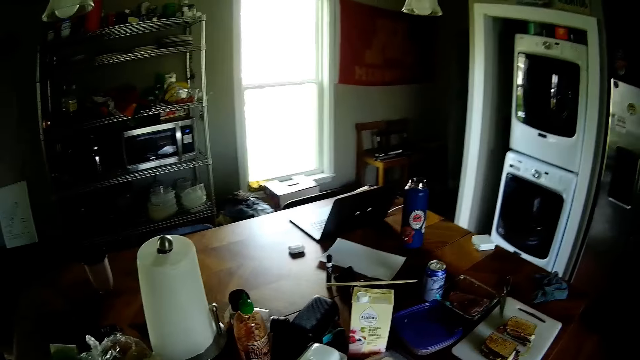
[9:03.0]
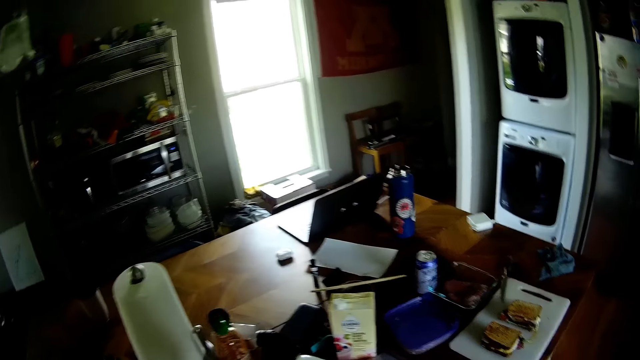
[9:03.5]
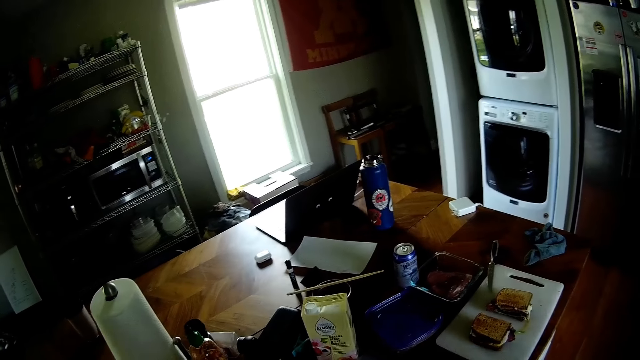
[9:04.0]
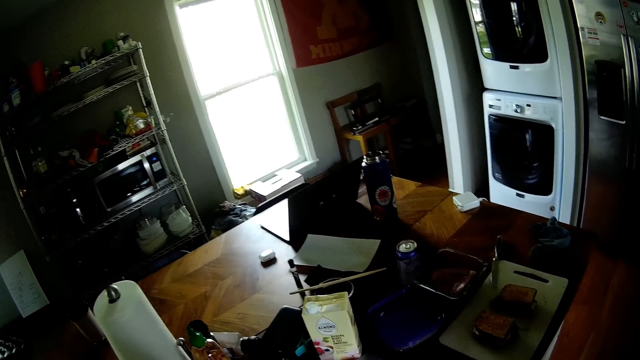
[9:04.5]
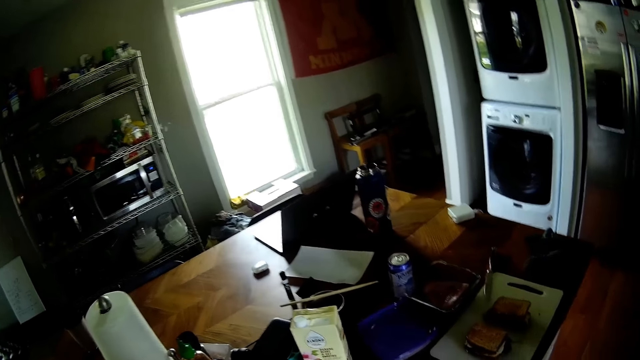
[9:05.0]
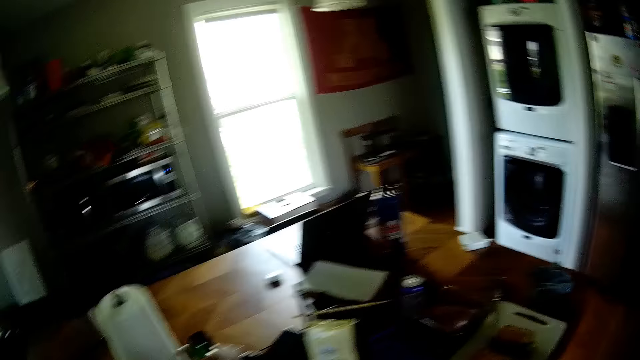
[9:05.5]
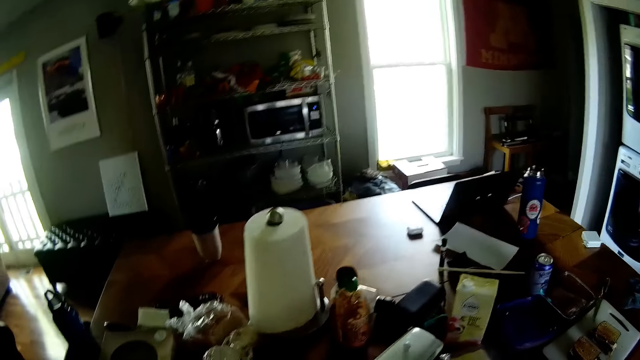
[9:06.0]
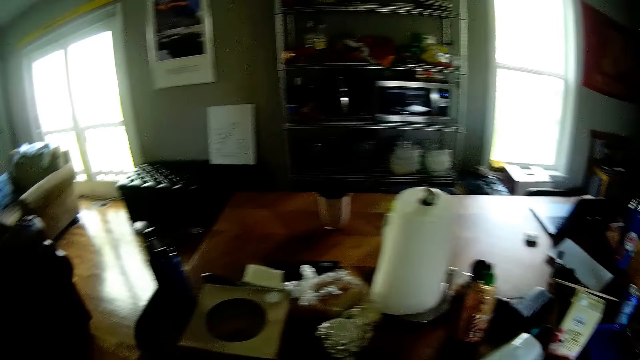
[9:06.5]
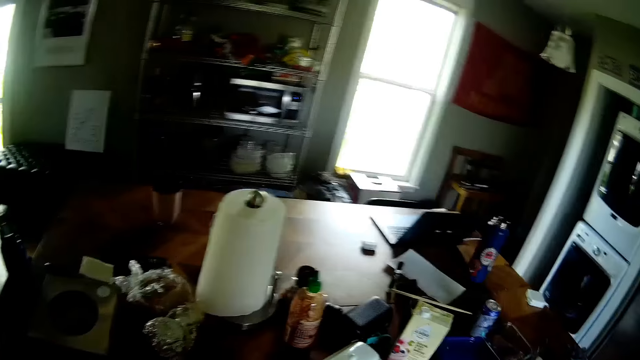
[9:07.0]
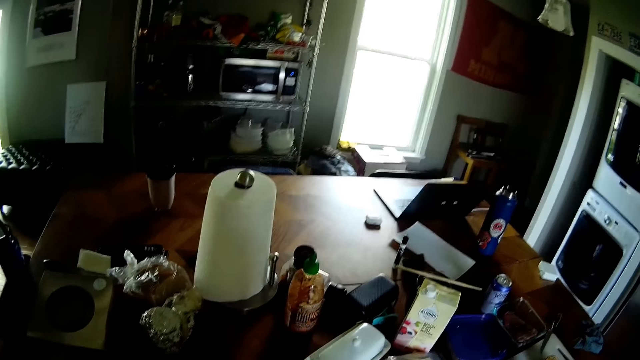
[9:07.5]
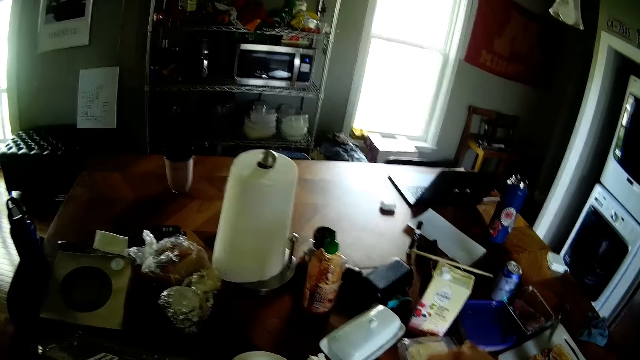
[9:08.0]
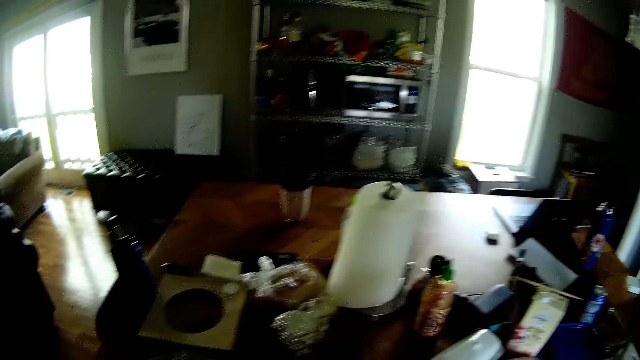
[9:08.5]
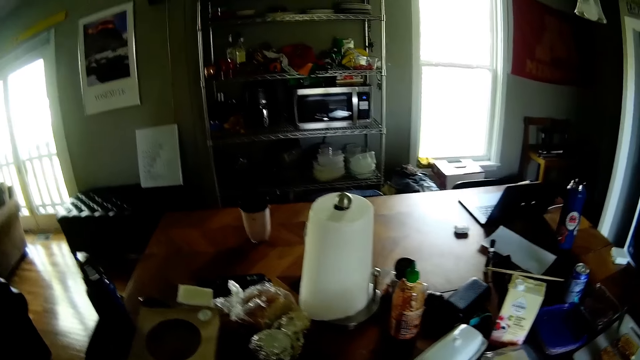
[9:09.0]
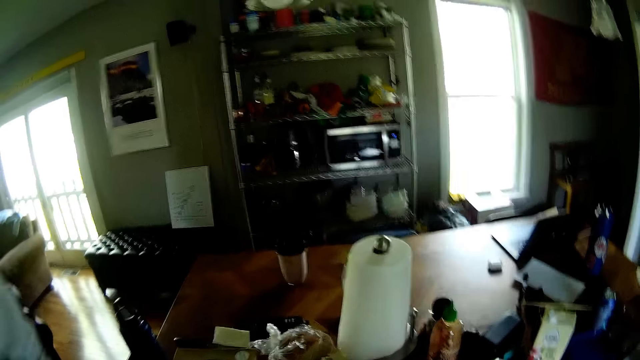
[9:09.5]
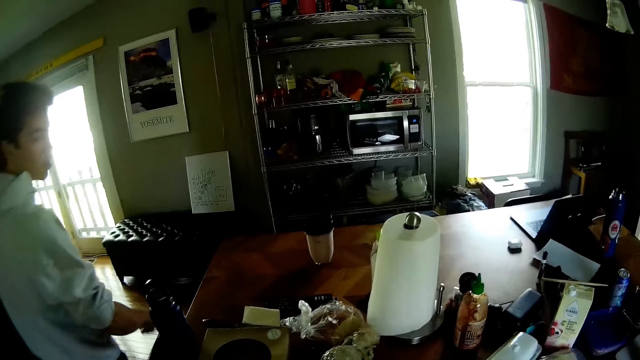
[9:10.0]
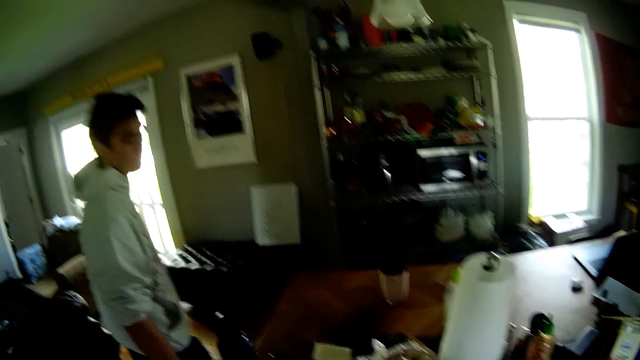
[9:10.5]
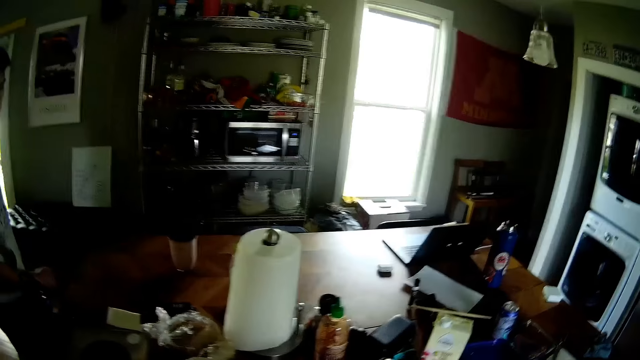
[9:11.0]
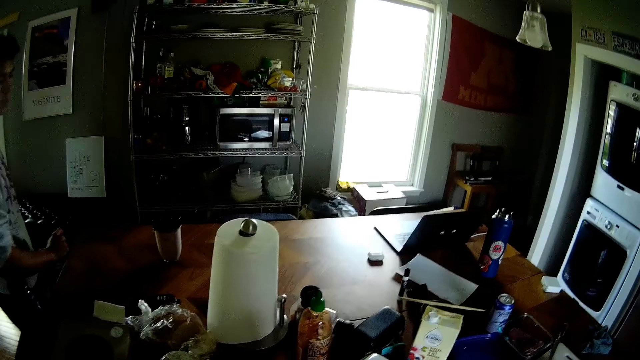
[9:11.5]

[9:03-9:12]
The camera wearer looks around.

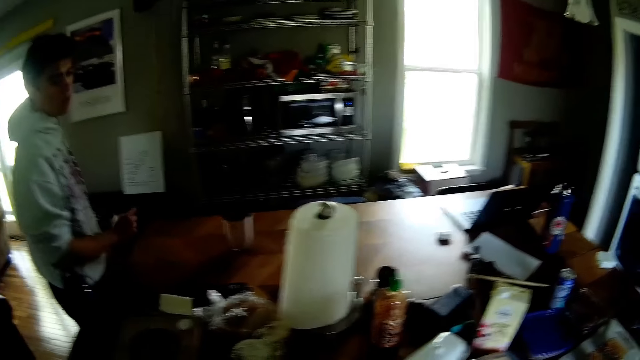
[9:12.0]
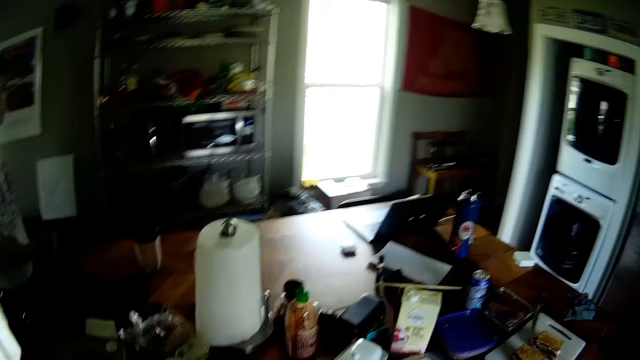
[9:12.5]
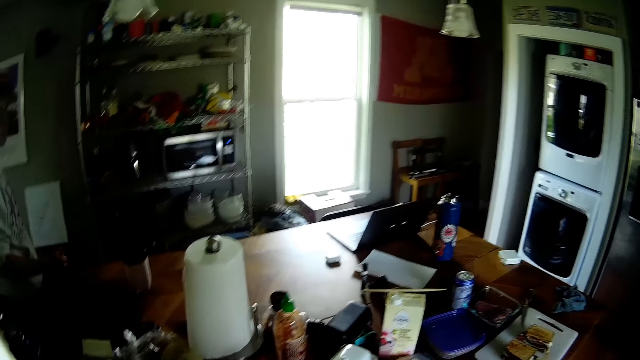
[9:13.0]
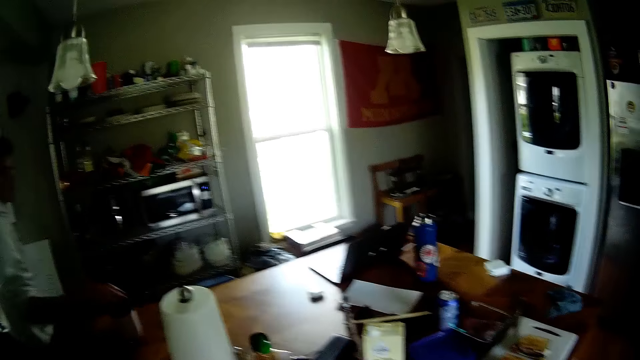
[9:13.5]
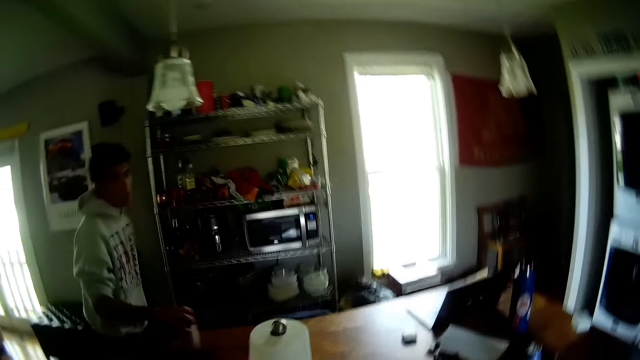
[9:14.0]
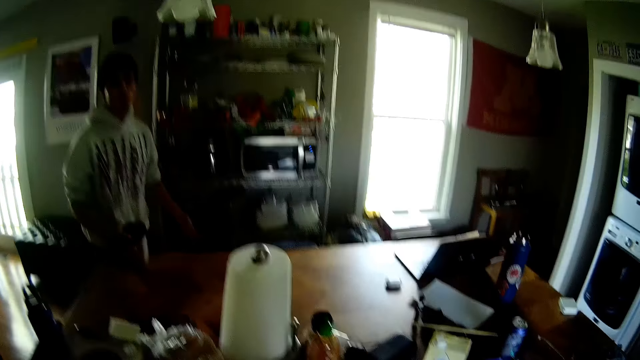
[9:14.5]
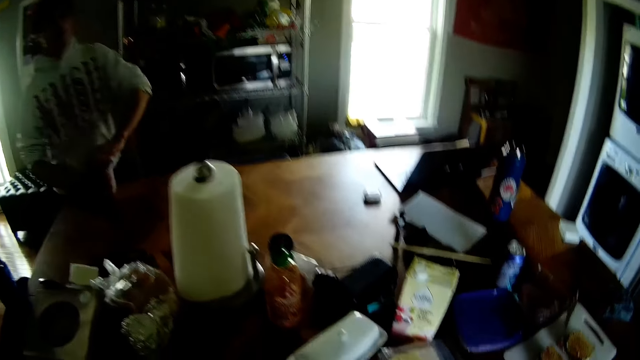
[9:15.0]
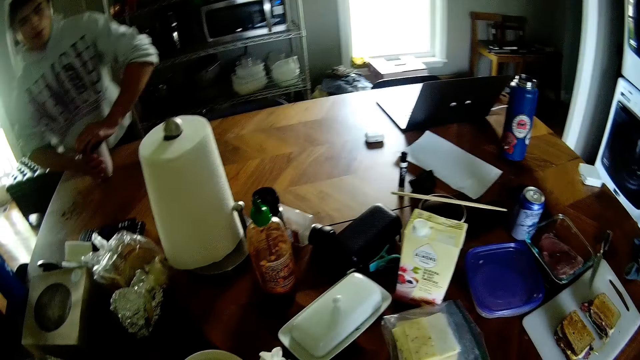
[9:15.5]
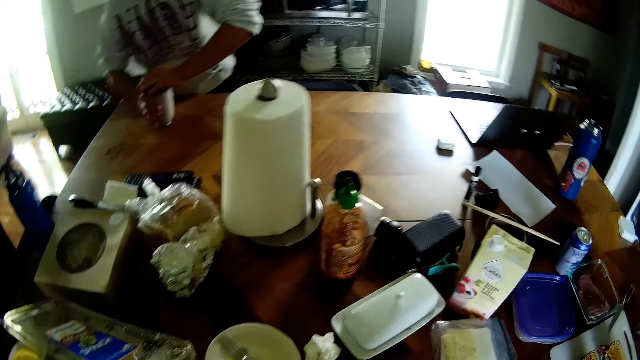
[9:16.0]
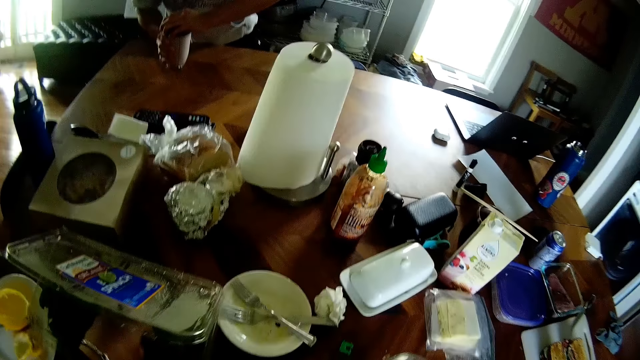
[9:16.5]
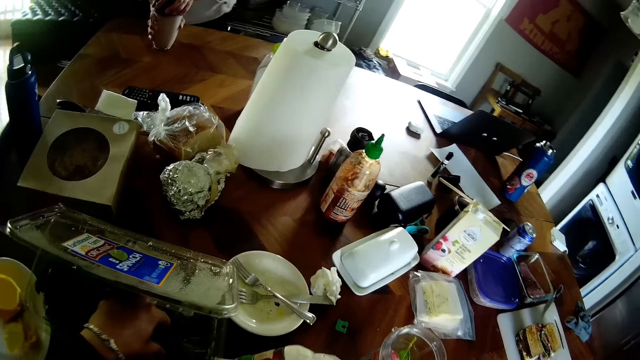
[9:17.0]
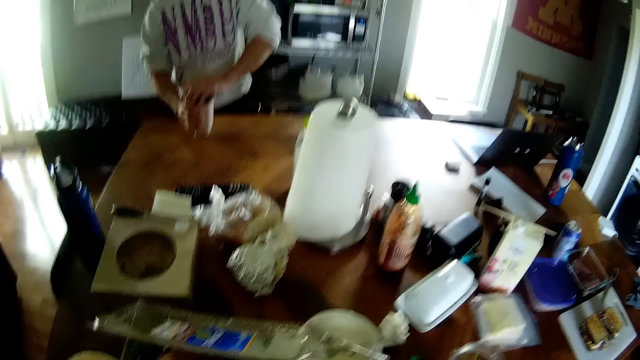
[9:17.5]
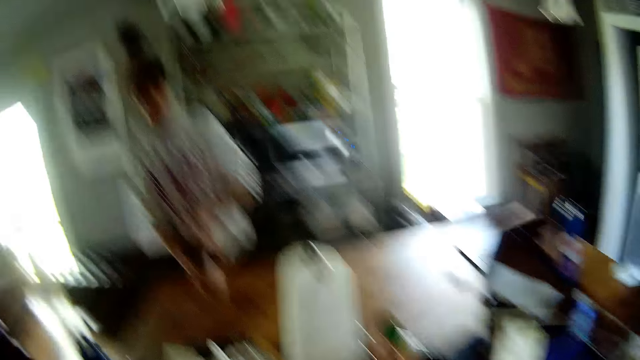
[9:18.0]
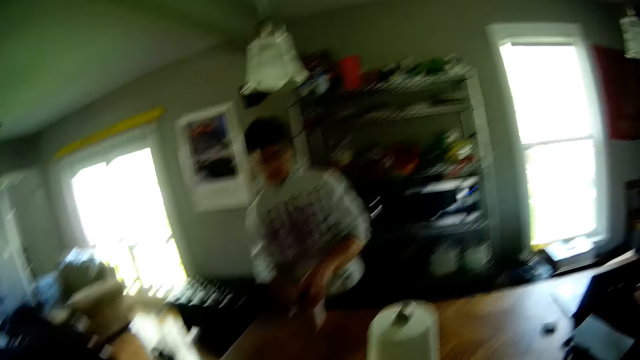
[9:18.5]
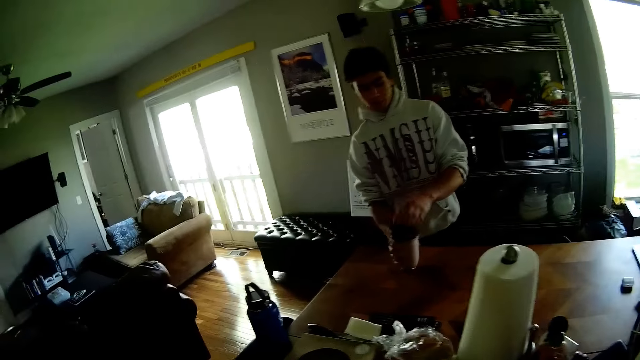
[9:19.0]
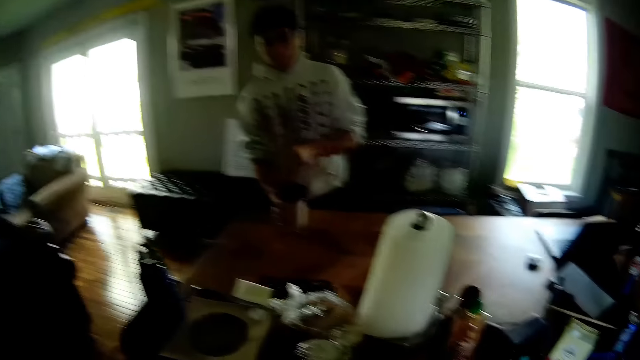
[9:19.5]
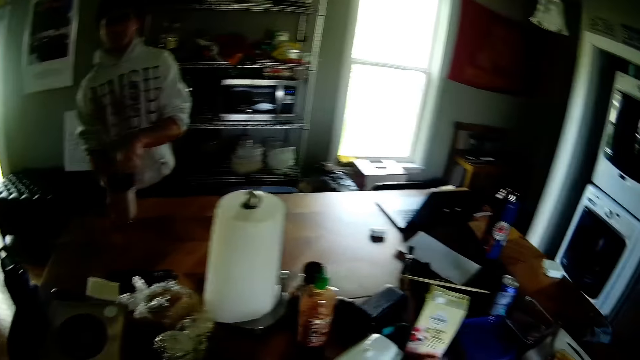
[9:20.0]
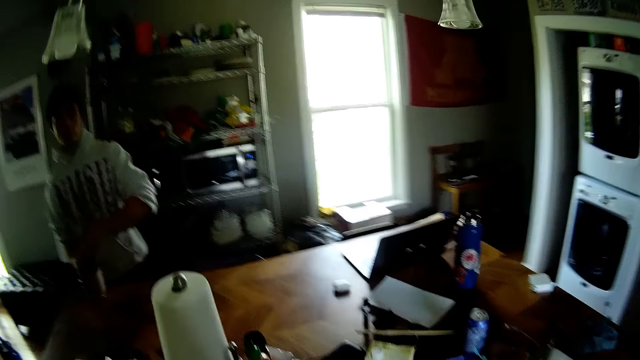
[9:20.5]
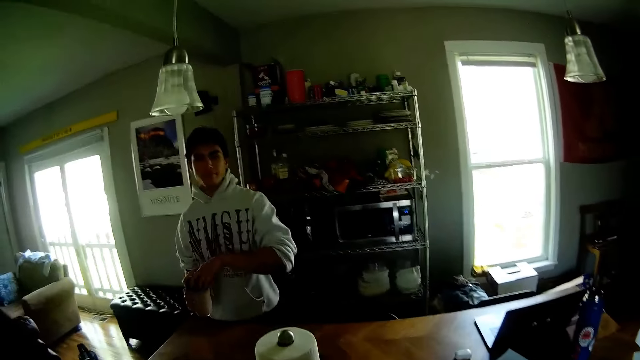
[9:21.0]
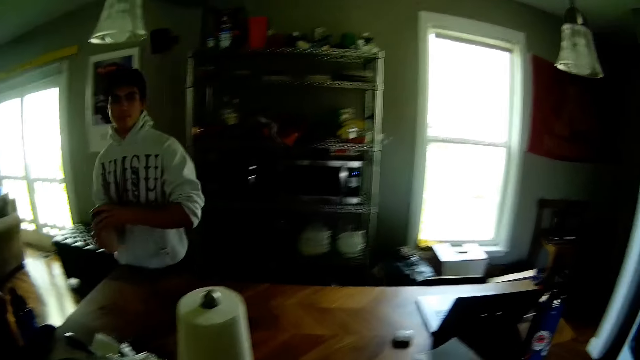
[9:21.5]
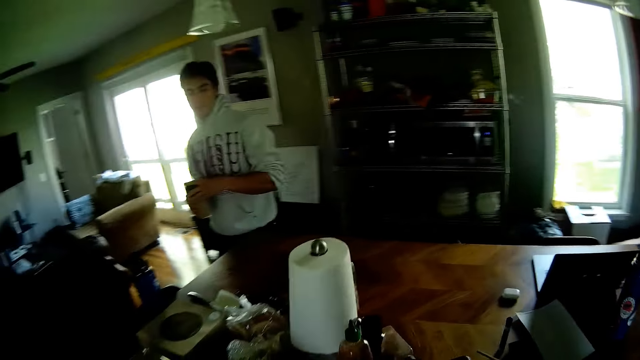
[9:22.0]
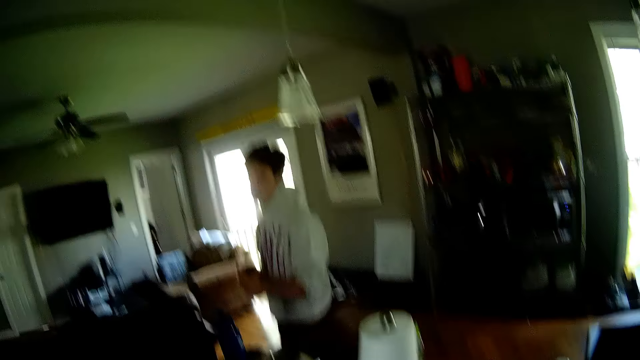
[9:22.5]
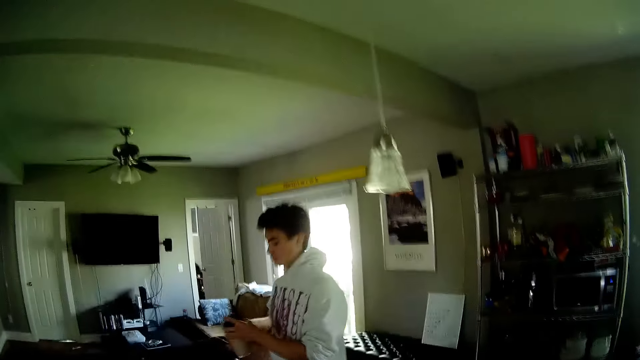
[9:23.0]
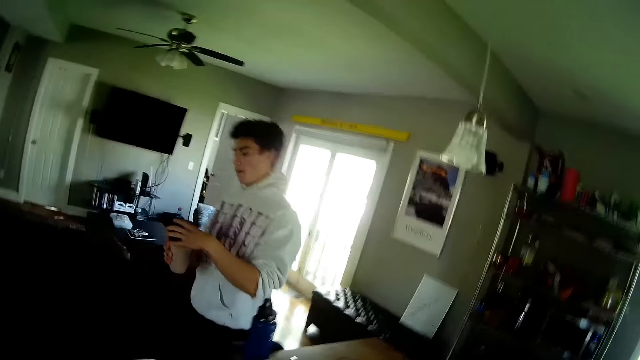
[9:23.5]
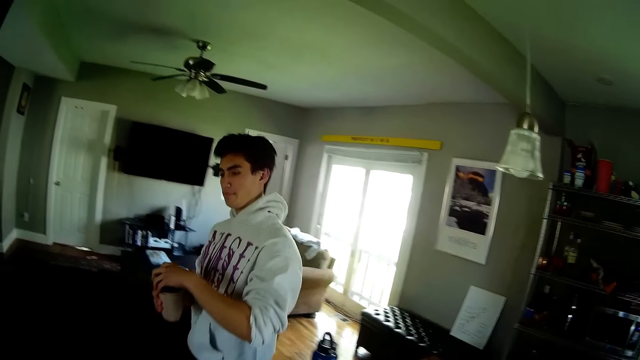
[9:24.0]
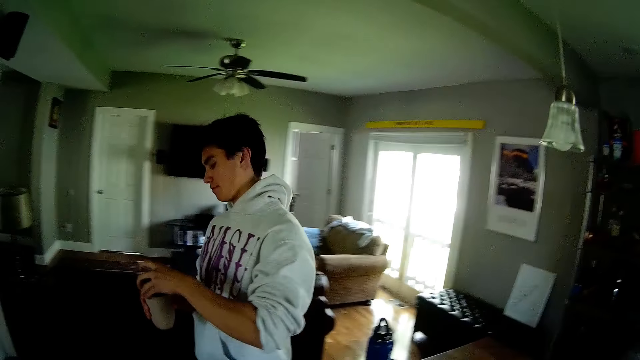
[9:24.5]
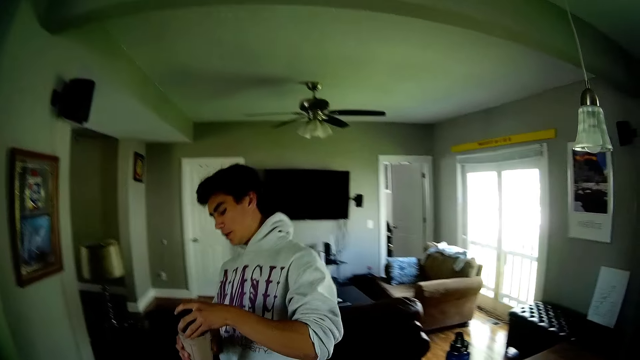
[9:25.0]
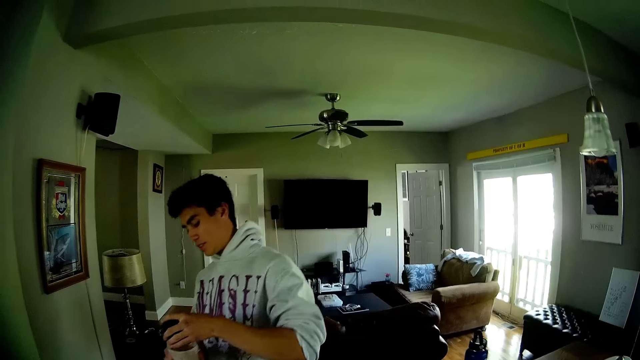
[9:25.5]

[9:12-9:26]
The man moves the cup on the table with his right hand. He turns the lid of the cup on the table with both hands. He opens a glass jar on the table in the kitchen with both hands. The camera wearer picks up a sandwich from a sandwich pack on the table with his left hand. He searches inside the dish. The man talks to the camera wearer. The man carries the glass jar with both hands from the table. The camera wearer talks to the man. The man talks to the camera wearer. The camera wearer talks to the man.
